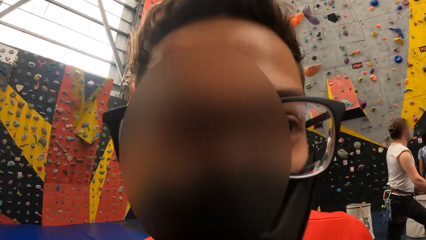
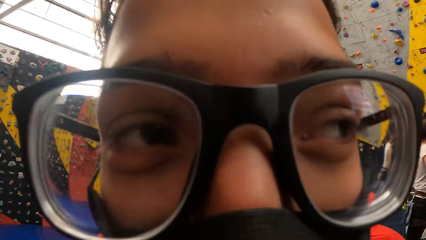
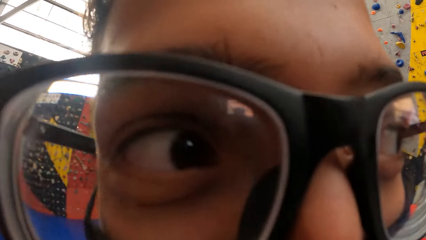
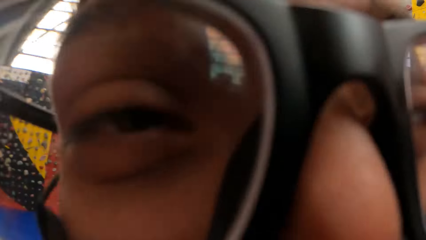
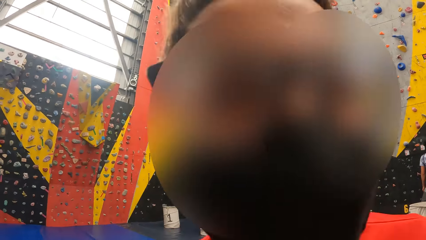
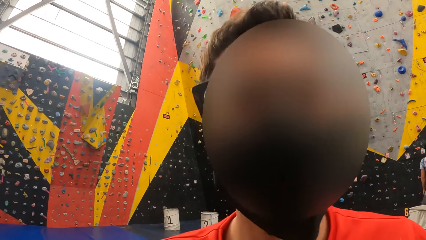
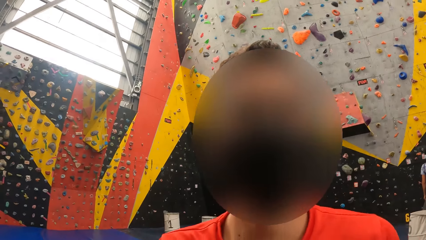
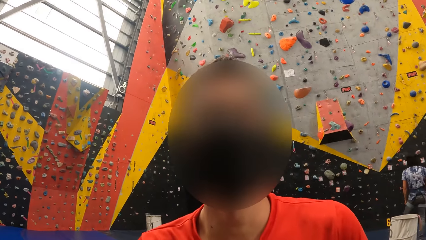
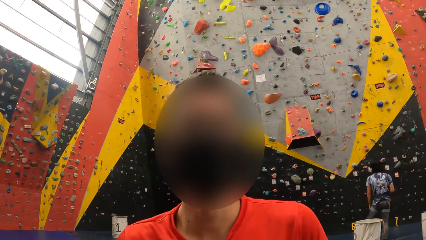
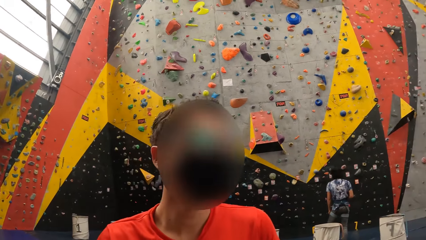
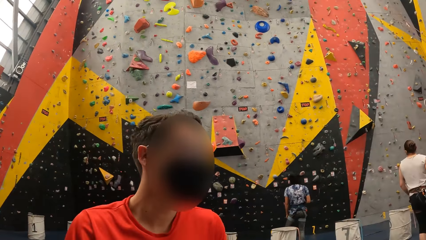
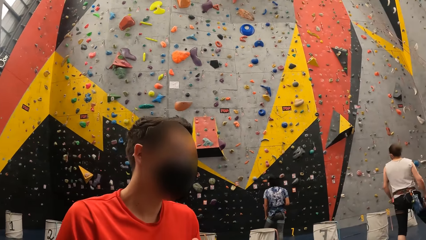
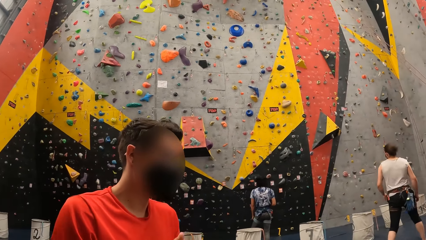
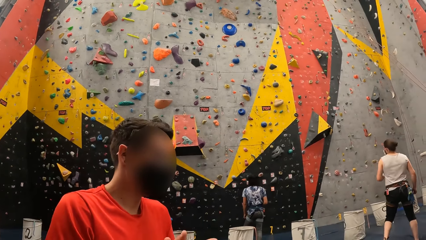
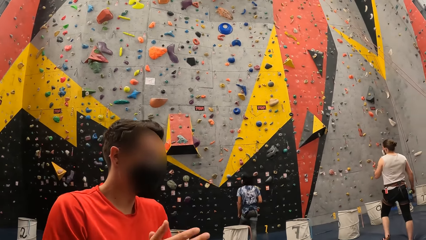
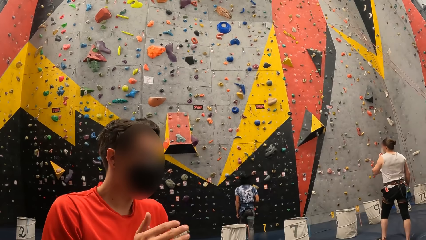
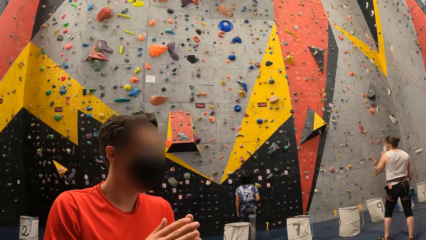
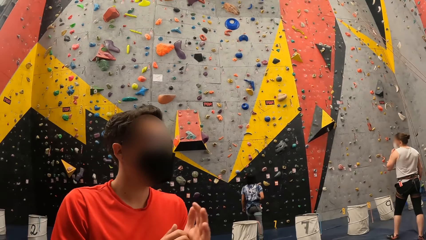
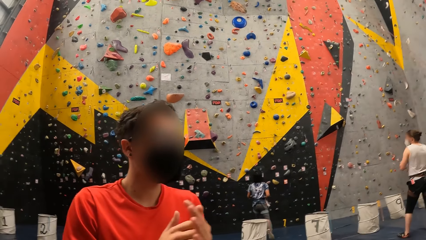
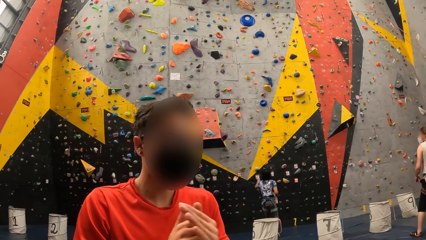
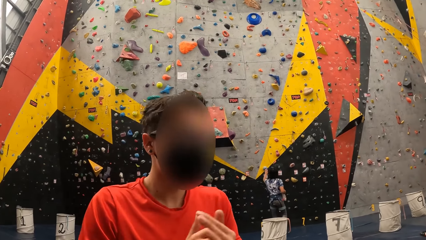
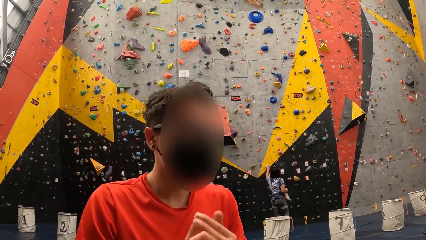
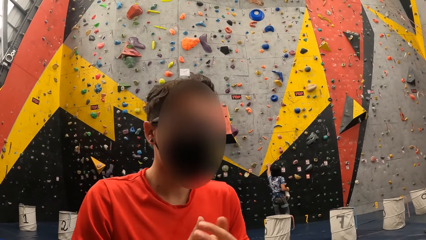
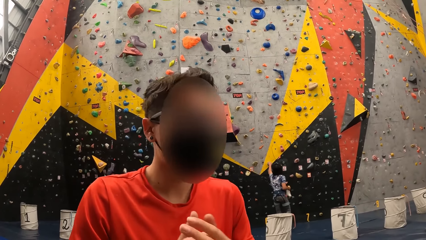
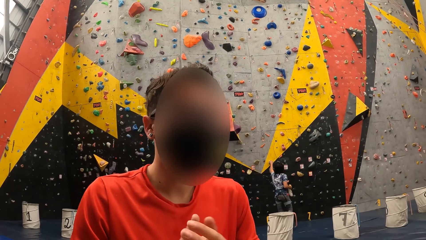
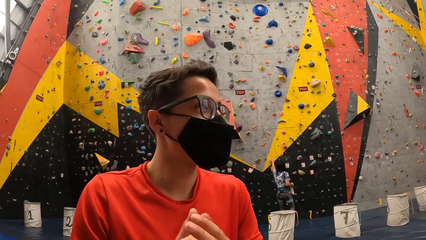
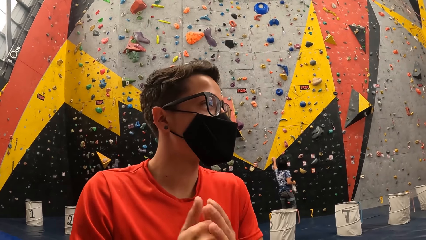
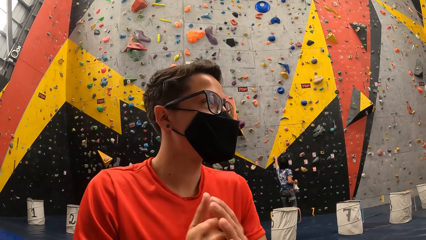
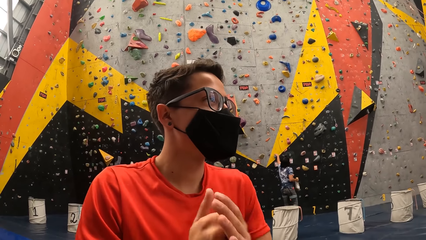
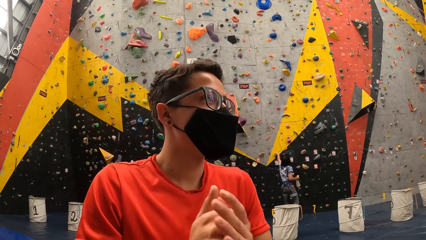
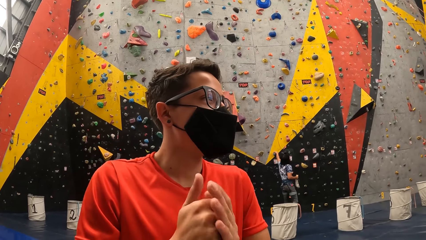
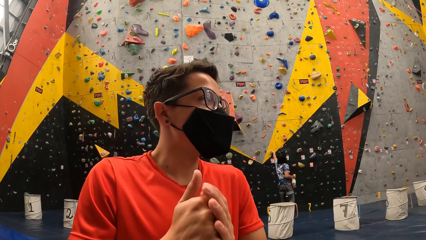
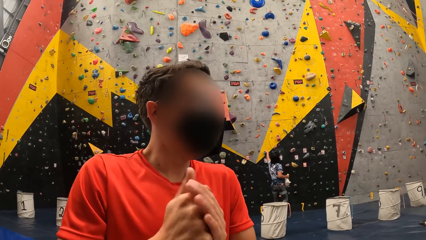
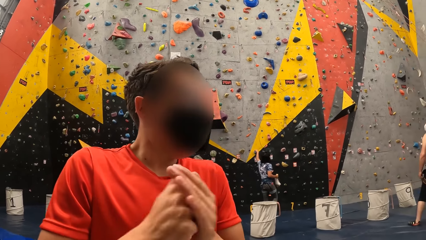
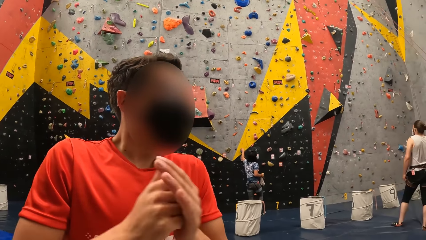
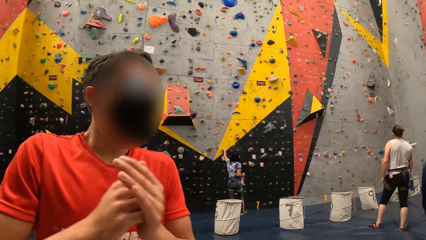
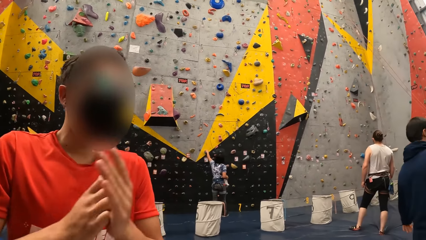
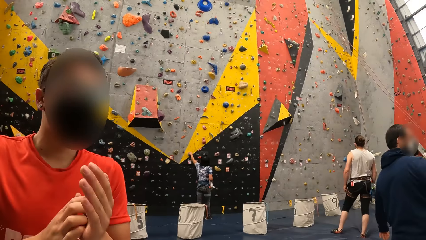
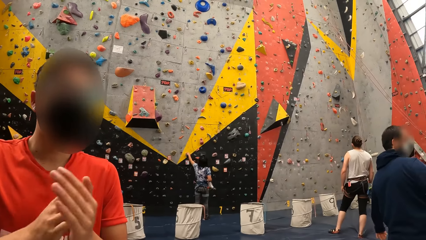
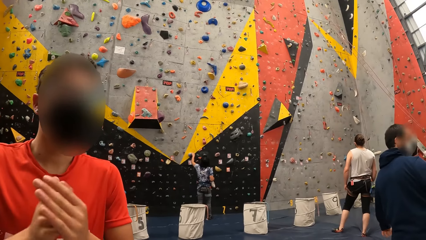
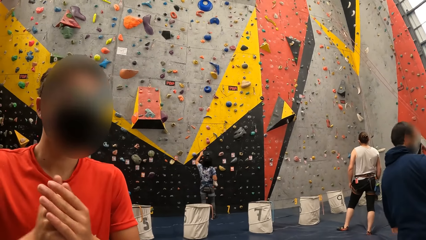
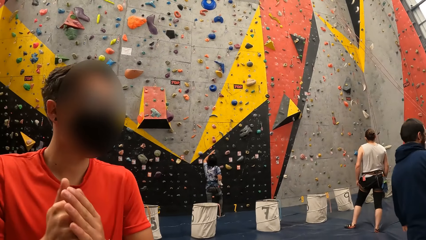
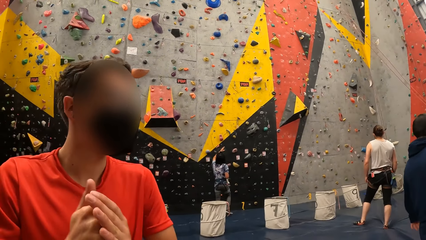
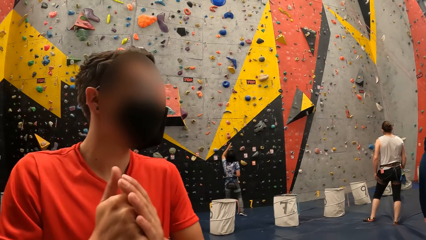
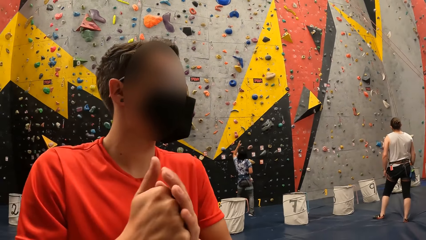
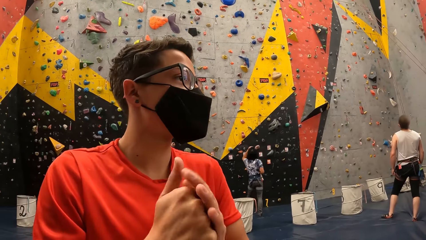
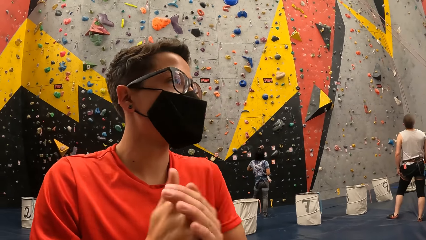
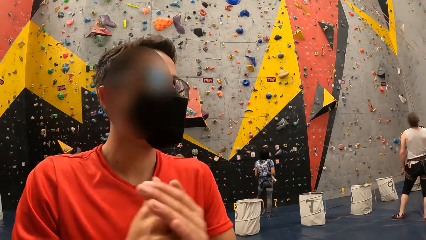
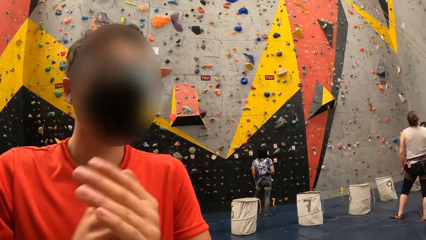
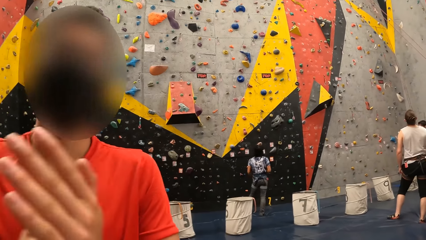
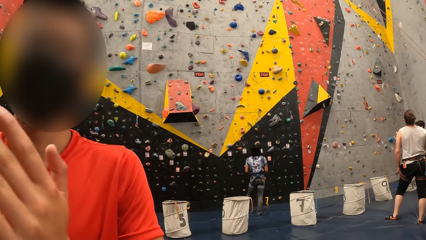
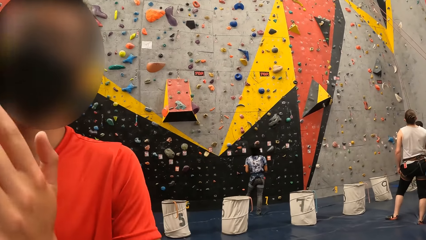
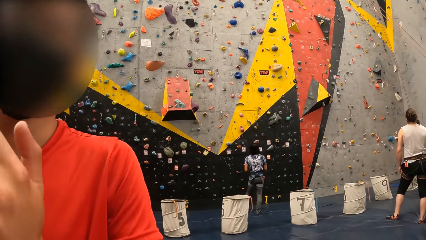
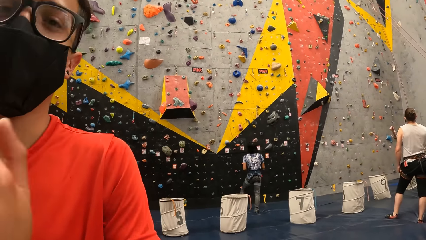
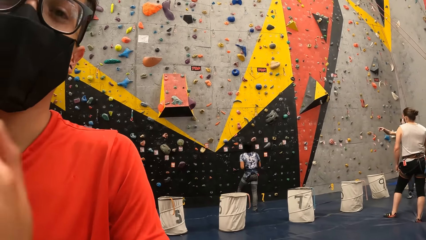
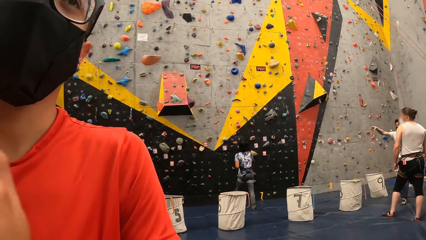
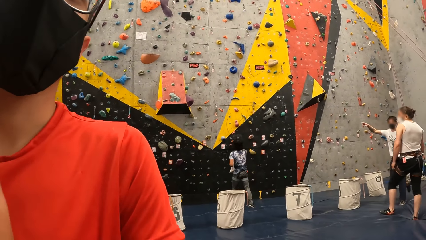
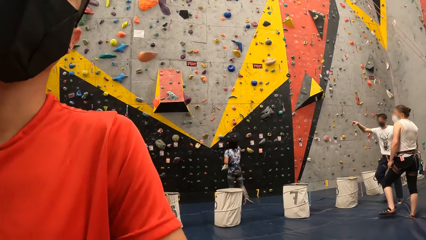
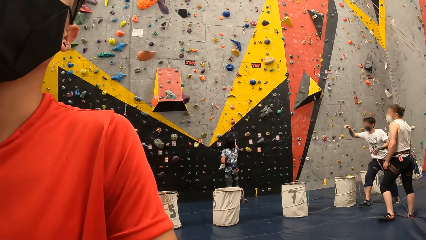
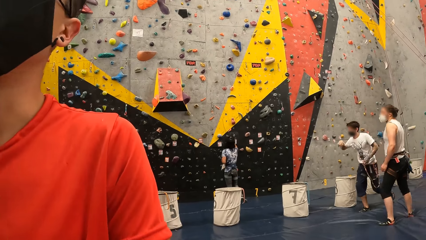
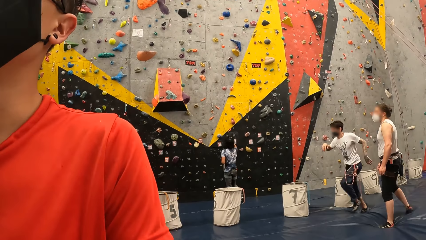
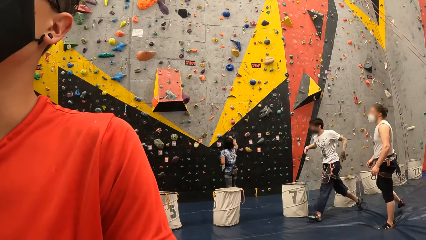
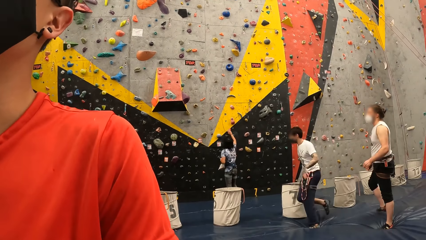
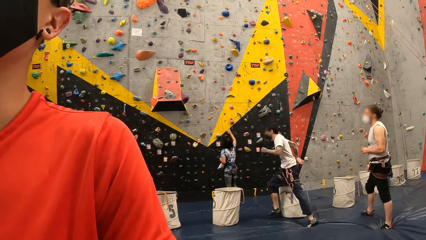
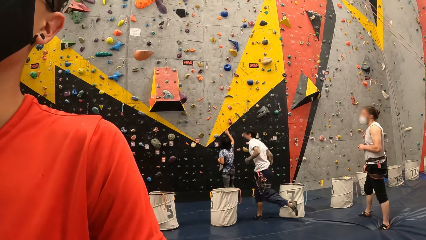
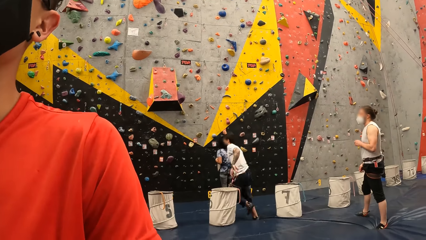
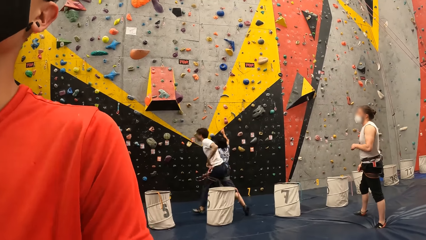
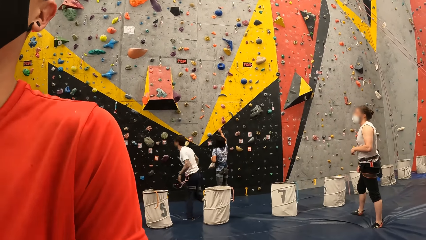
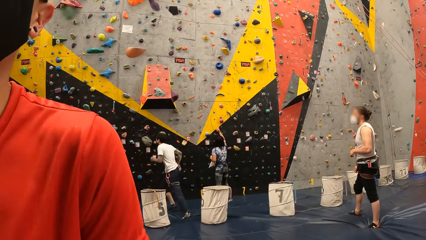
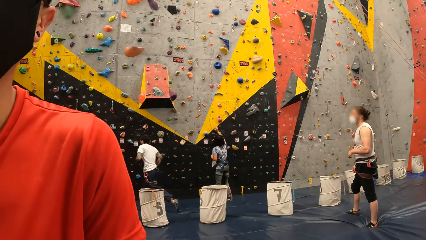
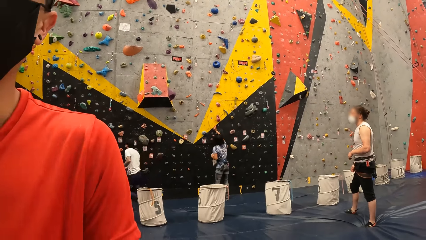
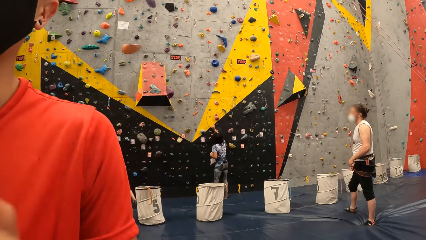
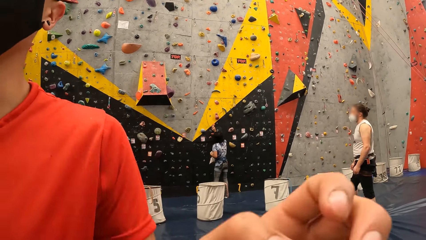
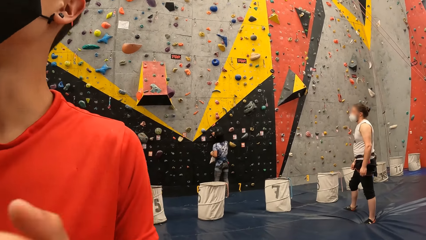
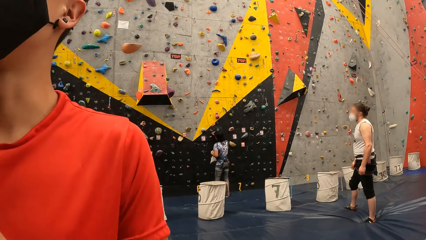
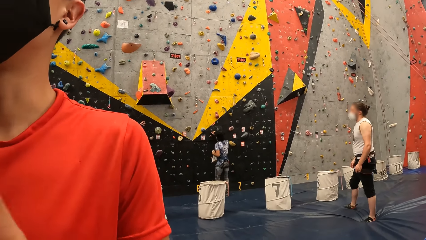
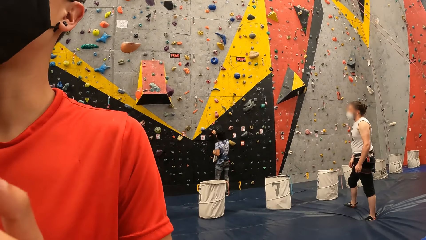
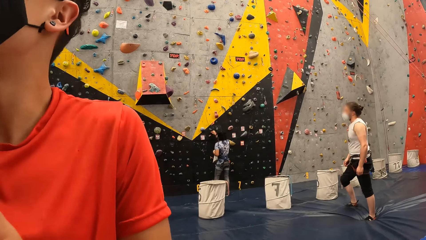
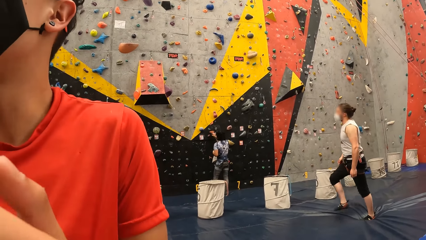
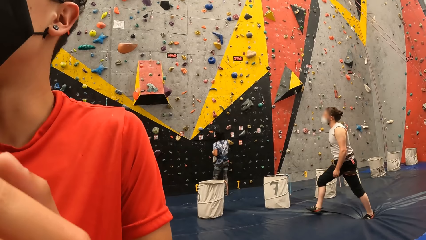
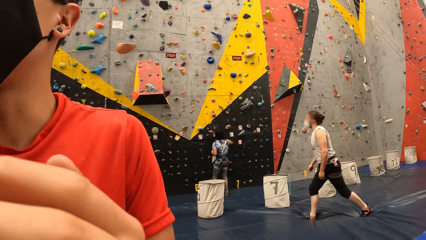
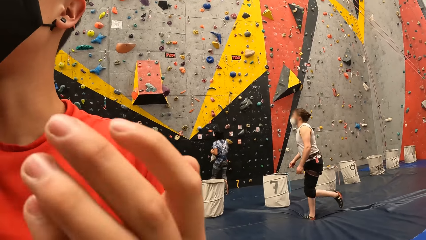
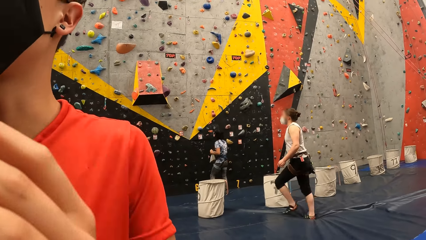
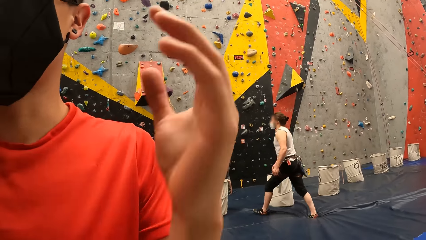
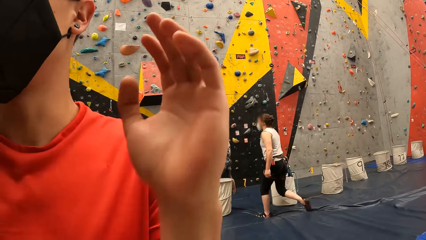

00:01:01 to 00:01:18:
A man looks at the camera wearer's camera. The man rubs his hands.
